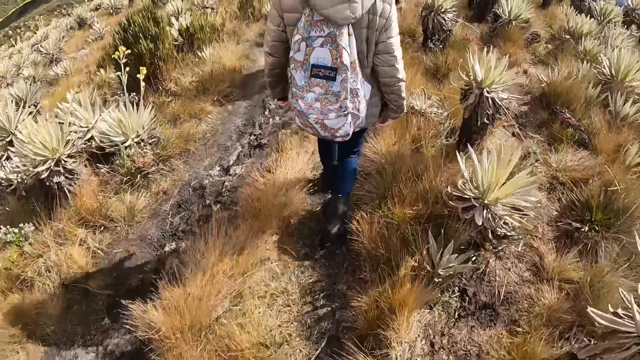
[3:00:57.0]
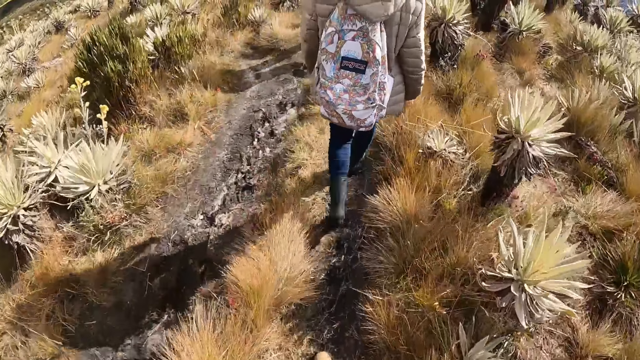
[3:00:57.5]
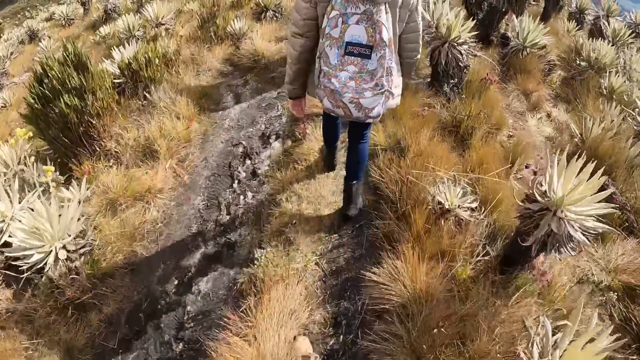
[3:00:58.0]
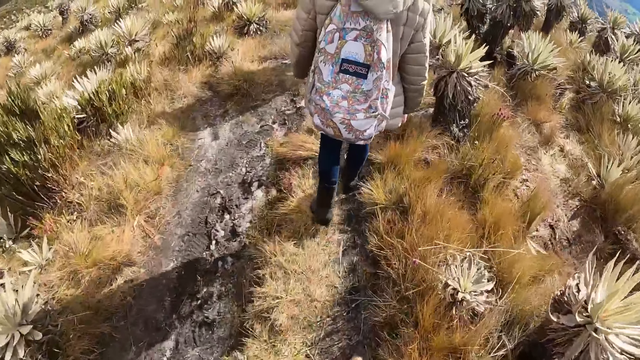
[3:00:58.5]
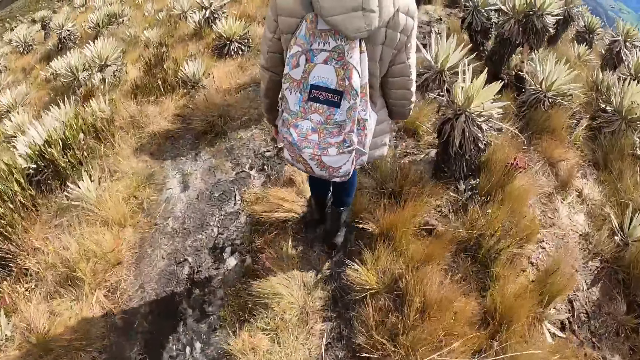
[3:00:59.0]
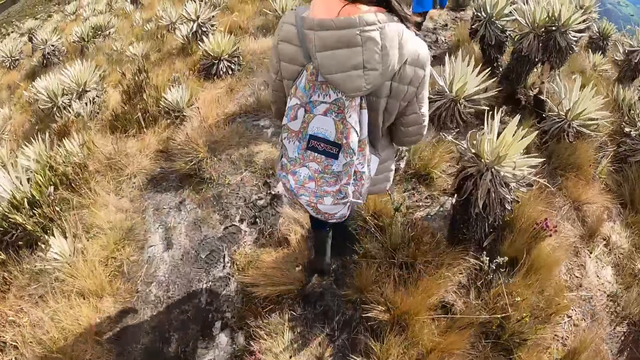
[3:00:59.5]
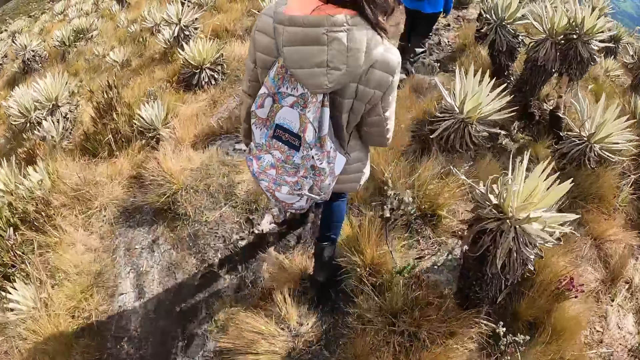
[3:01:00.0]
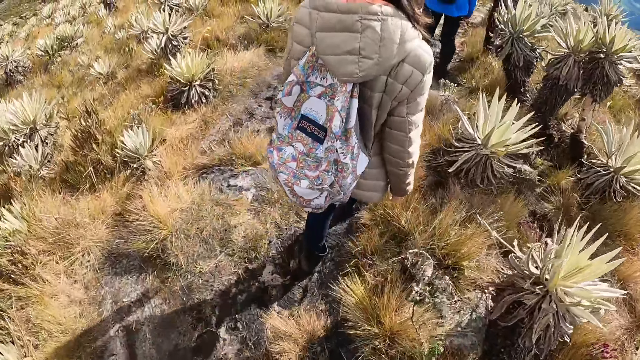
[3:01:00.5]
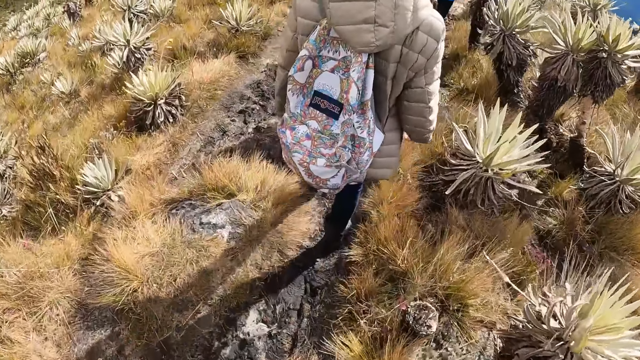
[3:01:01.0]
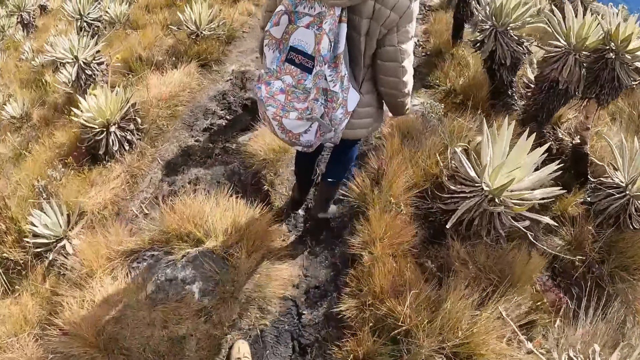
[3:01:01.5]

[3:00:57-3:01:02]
A woman touches her jacket.

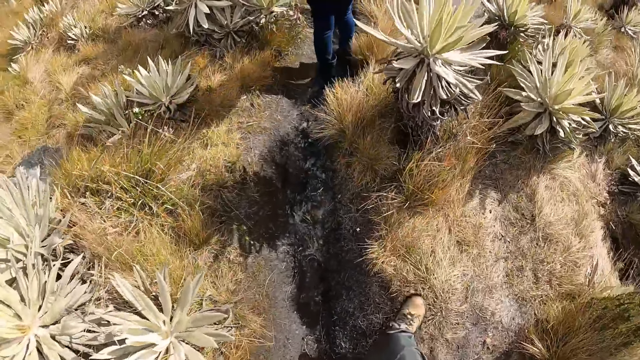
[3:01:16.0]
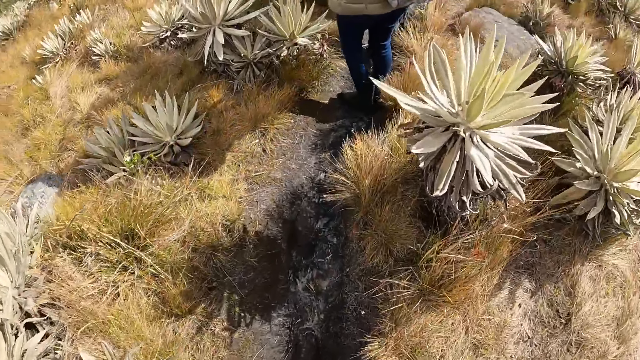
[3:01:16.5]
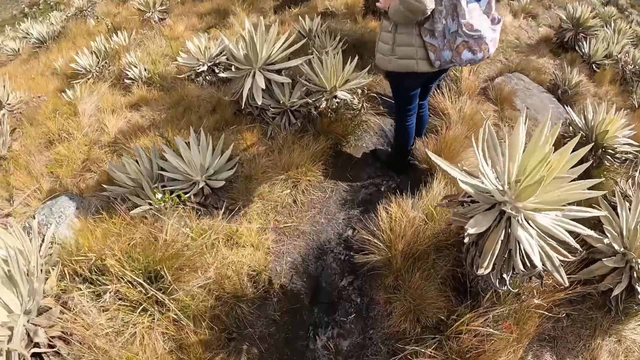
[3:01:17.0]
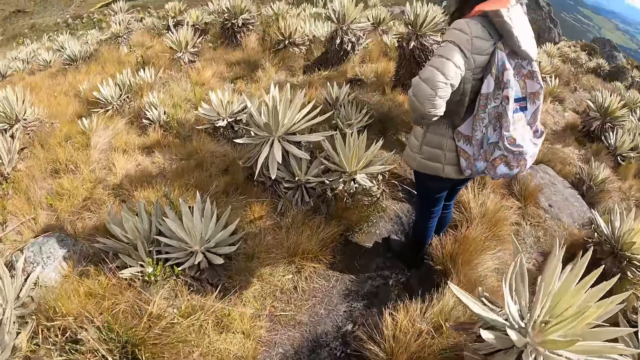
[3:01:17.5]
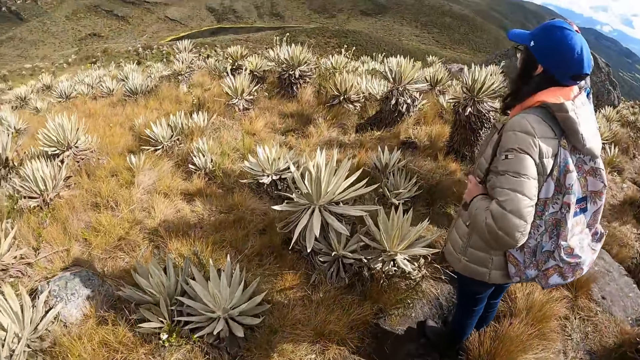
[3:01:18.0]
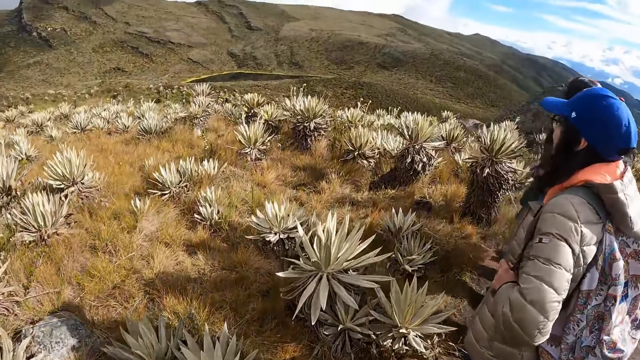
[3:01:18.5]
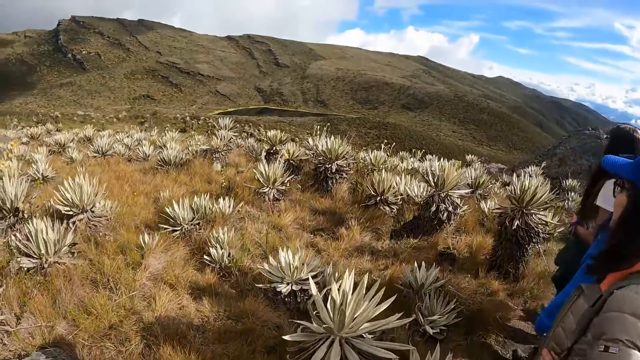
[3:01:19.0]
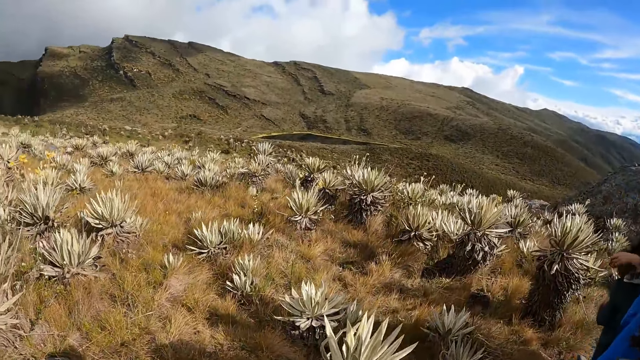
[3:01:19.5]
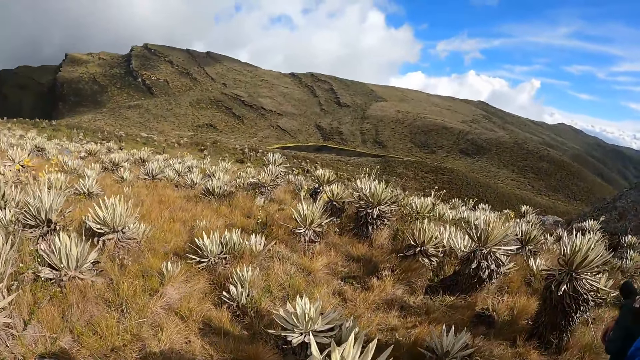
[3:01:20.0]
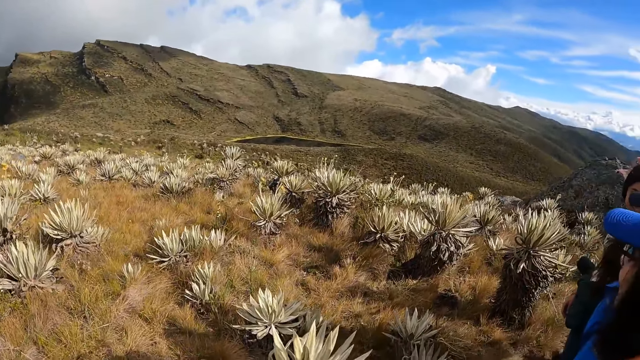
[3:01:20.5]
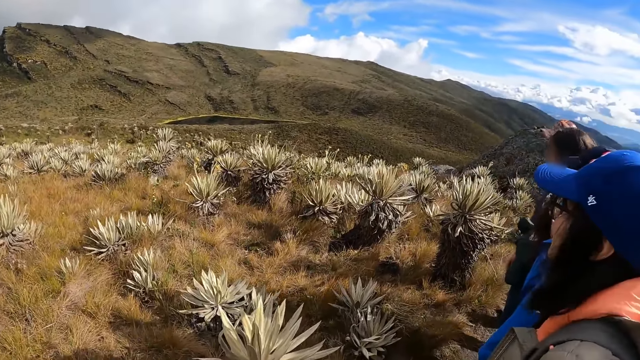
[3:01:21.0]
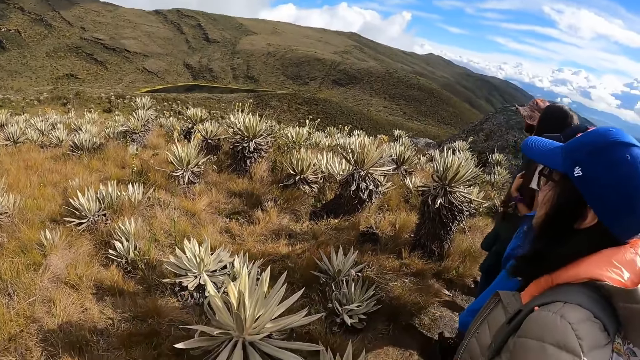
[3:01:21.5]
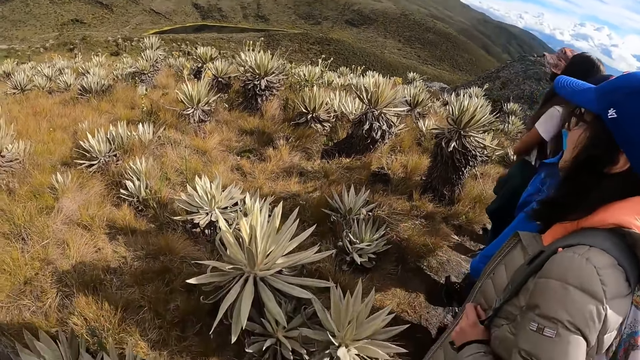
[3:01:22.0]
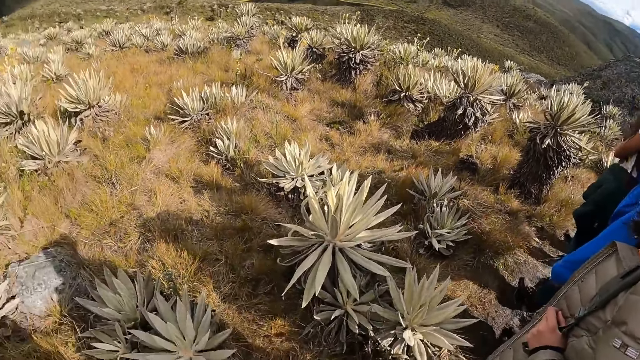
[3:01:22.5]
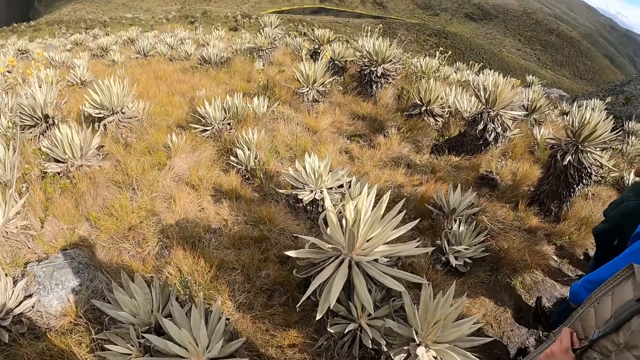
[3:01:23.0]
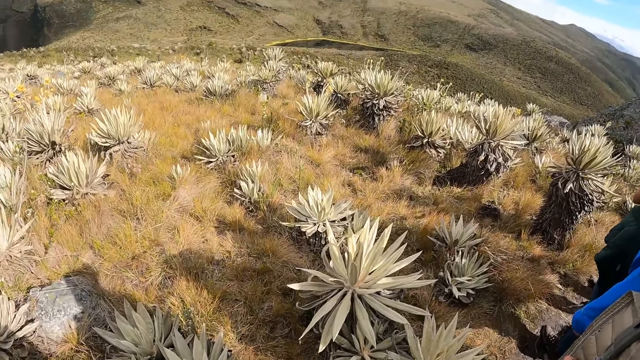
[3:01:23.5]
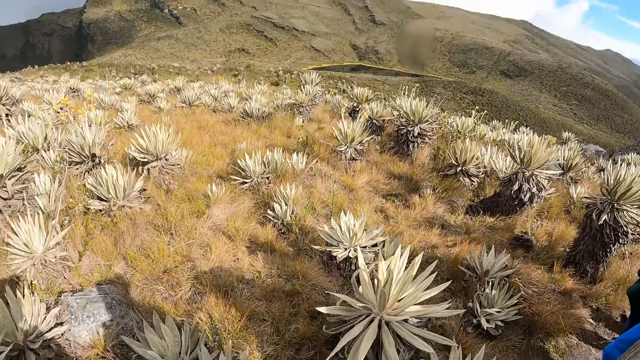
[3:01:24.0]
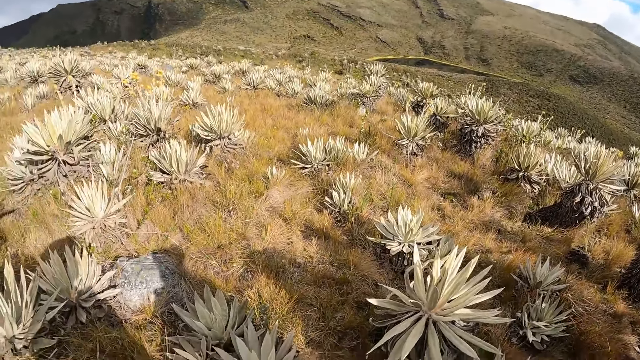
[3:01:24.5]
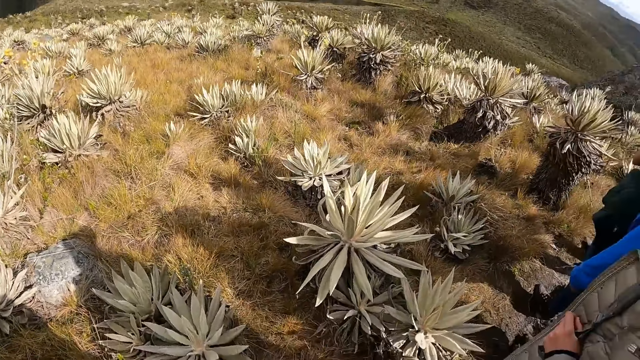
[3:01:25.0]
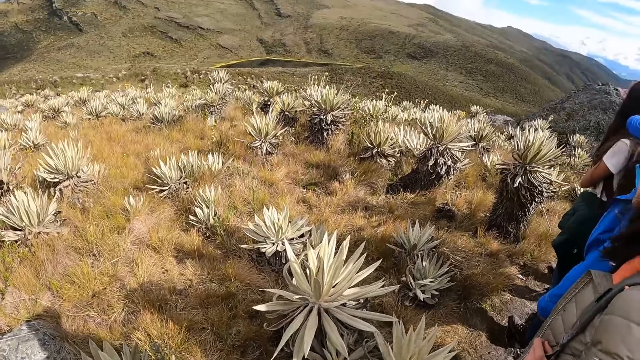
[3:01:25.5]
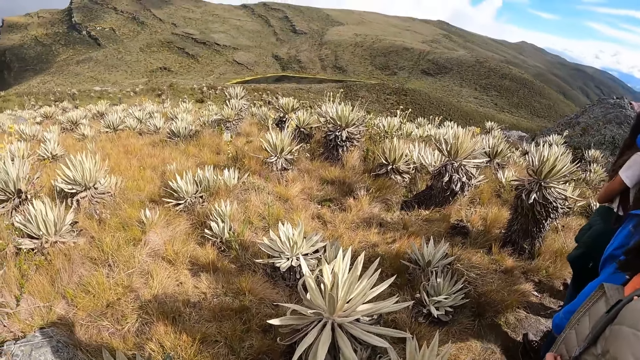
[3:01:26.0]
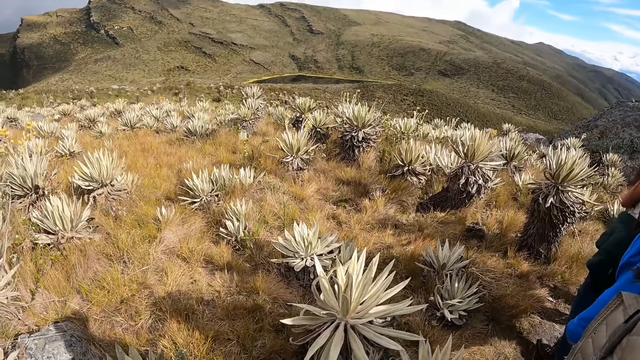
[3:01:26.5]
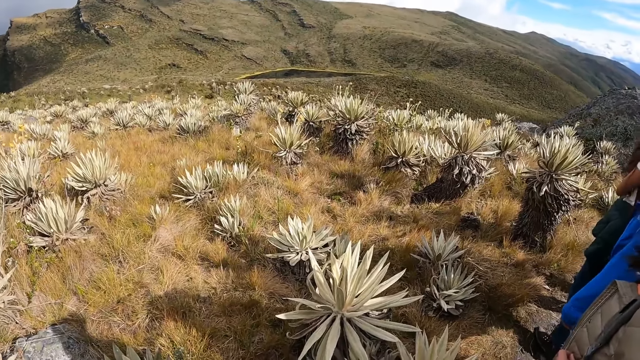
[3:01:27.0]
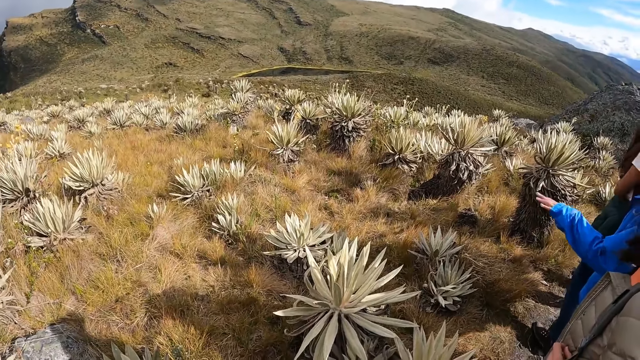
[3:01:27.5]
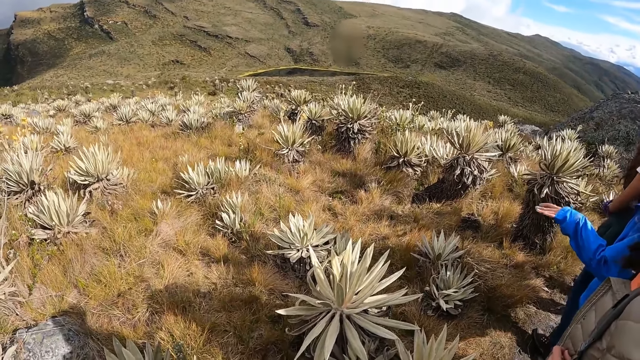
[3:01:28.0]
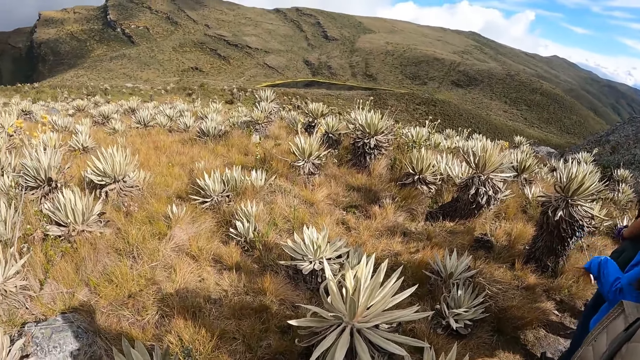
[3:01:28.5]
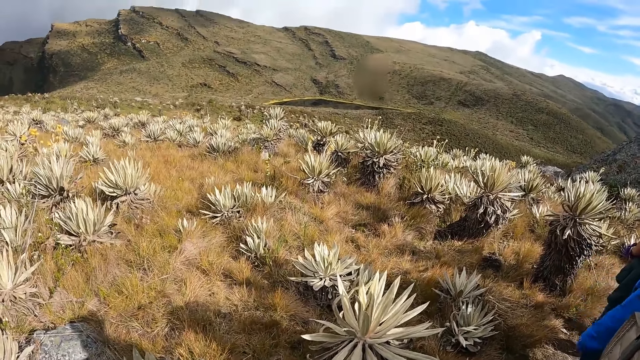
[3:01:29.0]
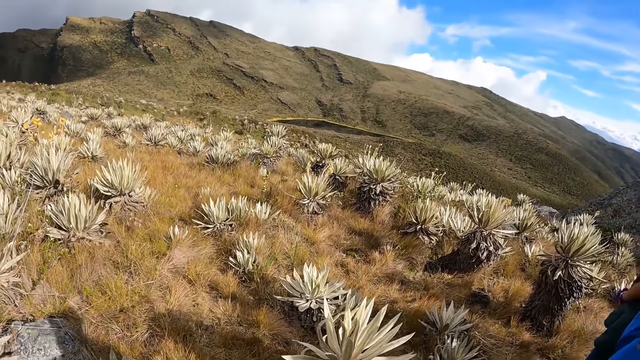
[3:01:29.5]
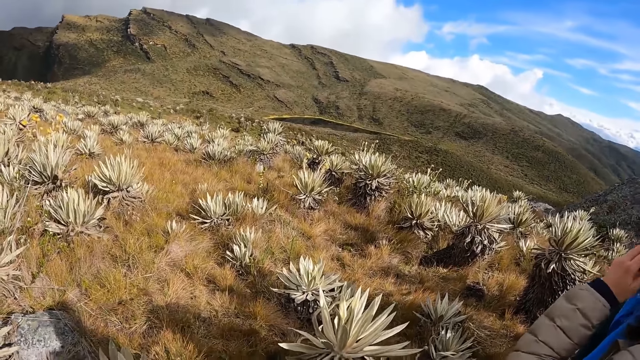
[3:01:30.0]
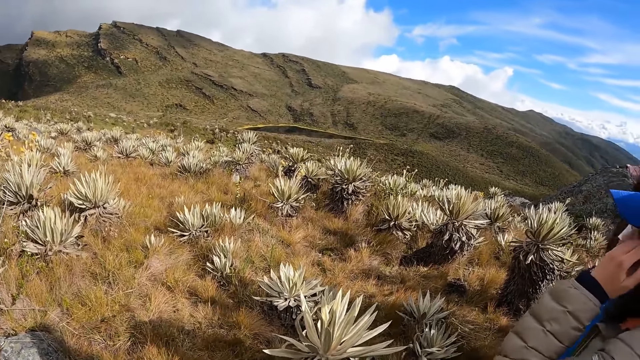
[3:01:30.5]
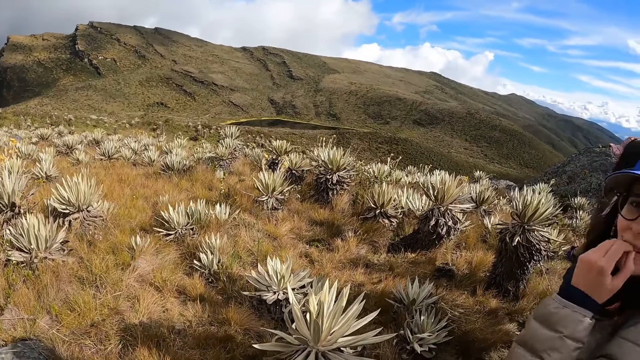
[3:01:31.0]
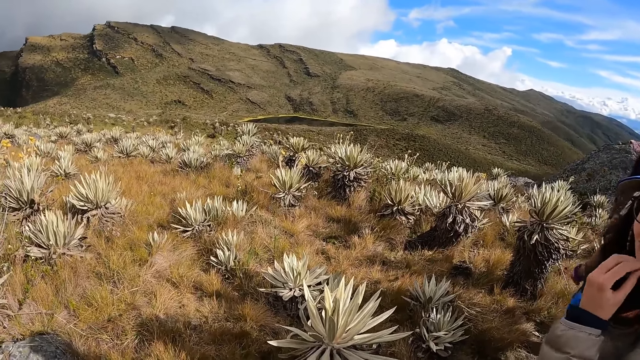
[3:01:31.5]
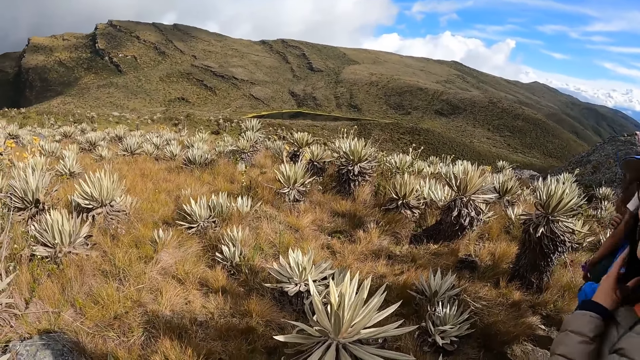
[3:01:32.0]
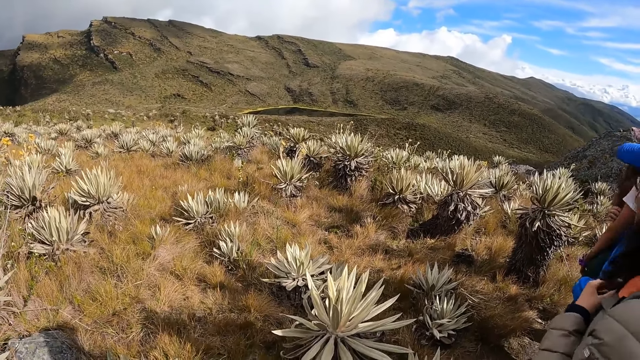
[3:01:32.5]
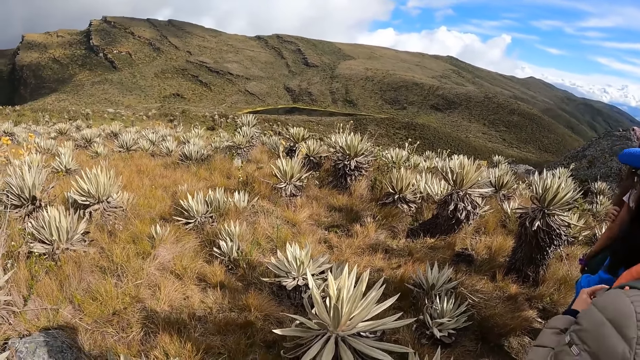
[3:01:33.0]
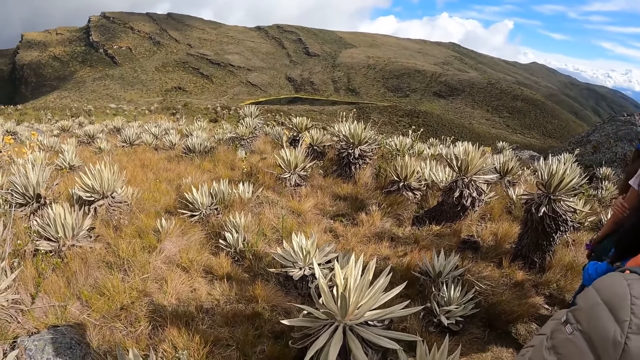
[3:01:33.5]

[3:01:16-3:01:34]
The woman, another woman and the camera wearer look around the mountain. The other woman, the first woman and the camera wearer stand still. The first woman looks around. The other woman touches her hair with her left hand. The first woman stands close to the camera wearer. The first woman converses with the other woman and the camera wearer. The first woman touches her face with her left hand and touches her hair with her left hand.
